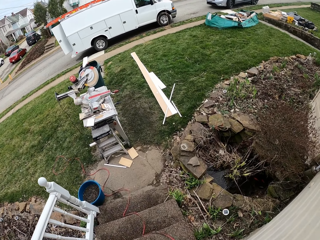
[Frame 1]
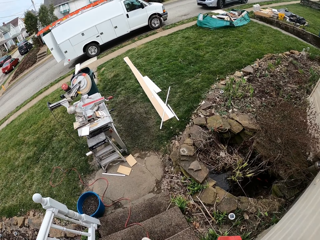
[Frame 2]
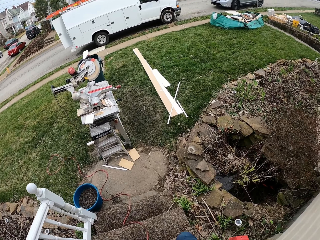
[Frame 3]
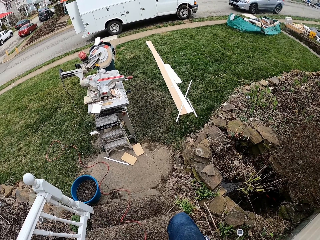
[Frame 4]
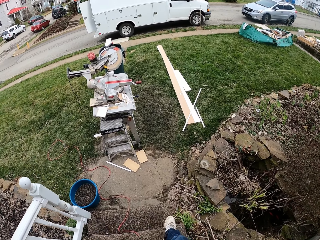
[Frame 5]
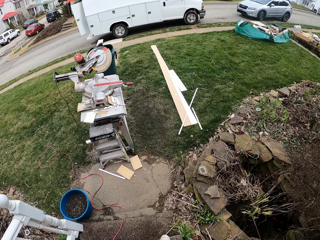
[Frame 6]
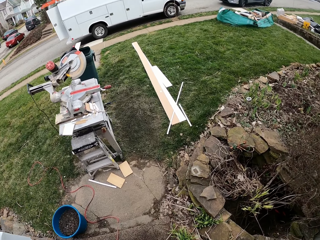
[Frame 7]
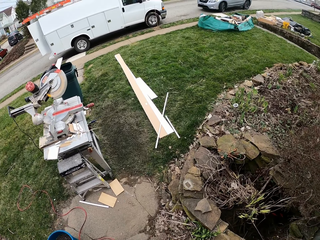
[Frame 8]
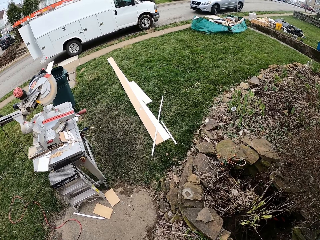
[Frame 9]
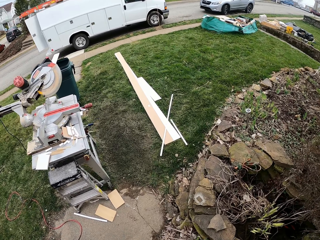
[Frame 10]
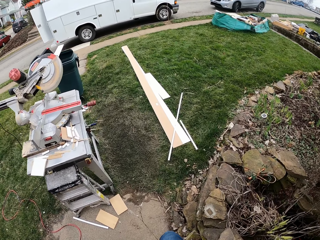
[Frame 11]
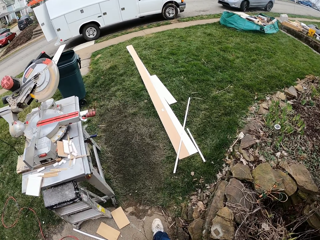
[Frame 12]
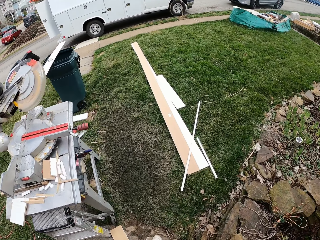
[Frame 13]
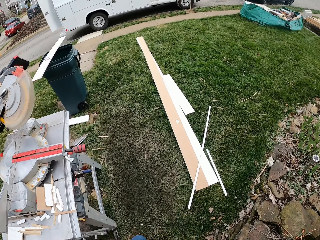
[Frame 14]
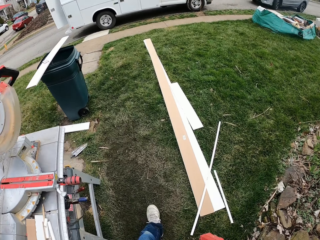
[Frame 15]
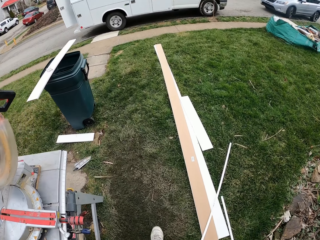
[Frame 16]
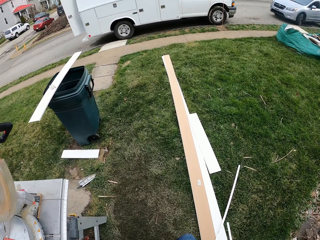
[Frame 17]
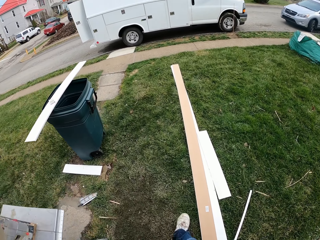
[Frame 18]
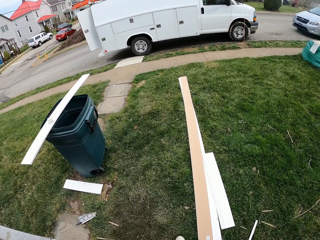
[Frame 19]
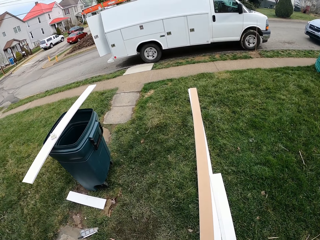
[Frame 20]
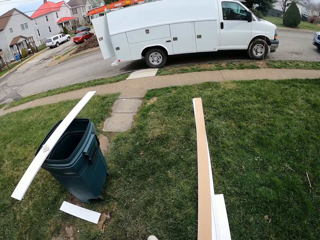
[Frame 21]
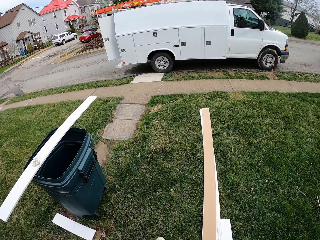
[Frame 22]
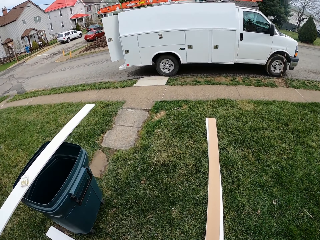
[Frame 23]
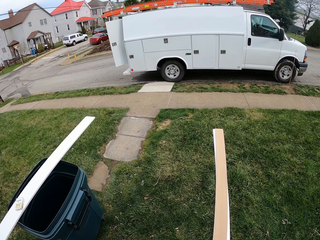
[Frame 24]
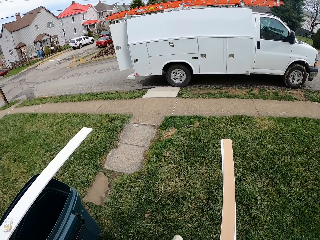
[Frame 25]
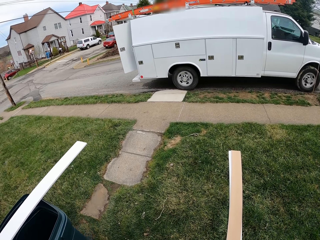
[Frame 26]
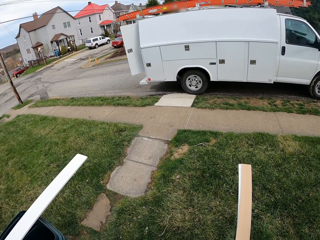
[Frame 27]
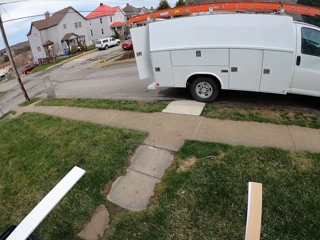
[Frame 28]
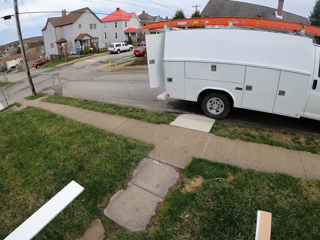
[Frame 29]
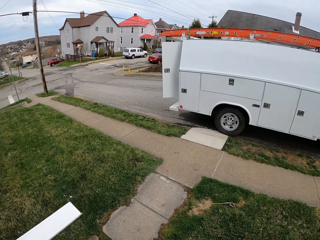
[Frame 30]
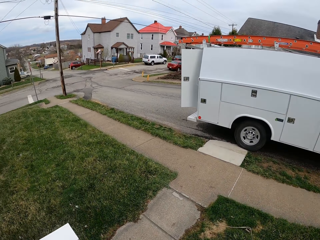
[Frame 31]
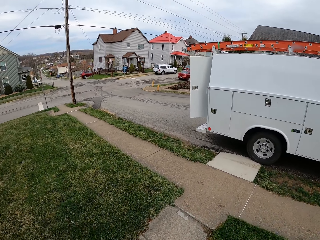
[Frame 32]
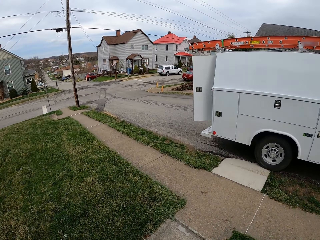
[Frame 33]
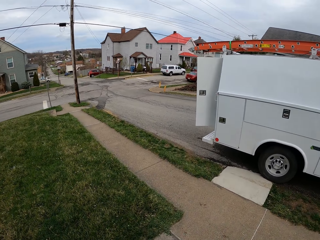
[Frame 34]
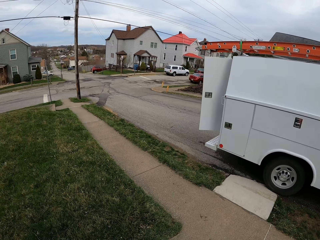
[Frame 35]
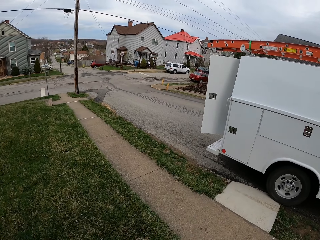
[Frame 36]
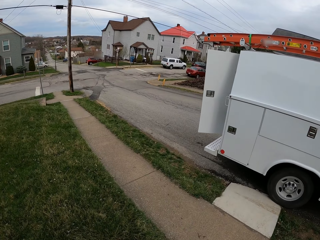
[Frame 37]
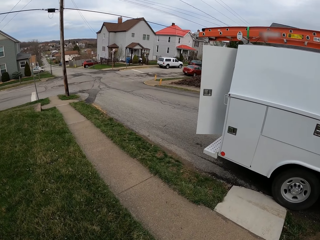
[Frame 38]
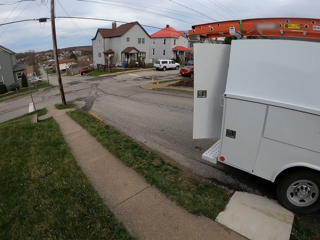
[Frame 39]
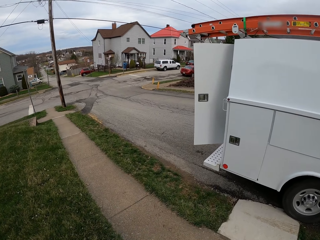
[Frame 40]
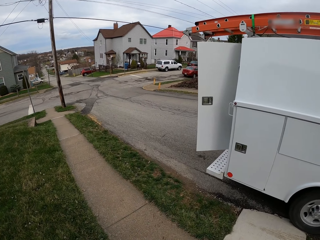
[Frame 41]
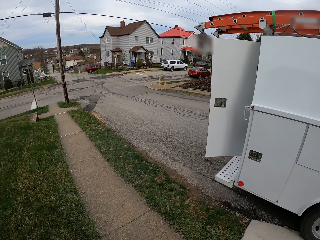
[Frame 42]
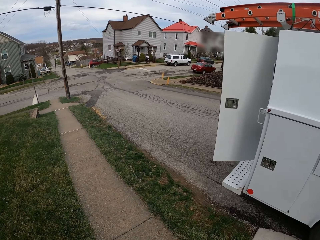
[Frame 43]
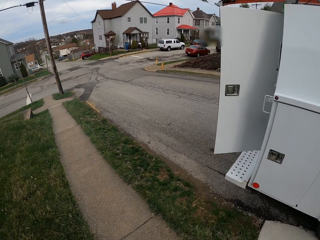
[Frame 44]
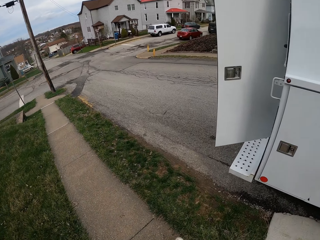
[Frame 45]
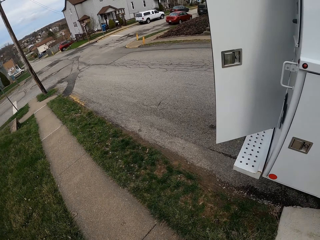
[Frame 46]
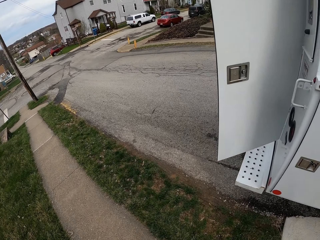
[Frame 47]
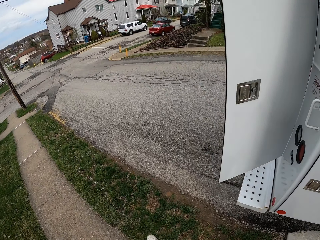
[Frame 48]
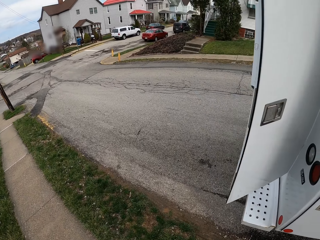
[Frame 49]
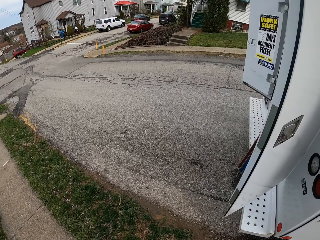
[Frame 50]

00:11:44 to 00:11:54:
The camera wearer walks towards a van.

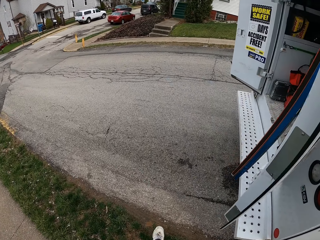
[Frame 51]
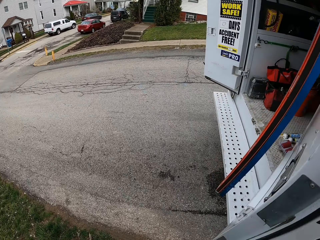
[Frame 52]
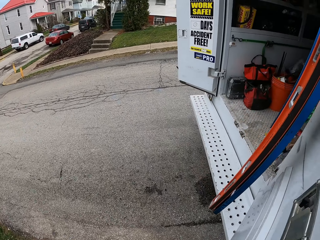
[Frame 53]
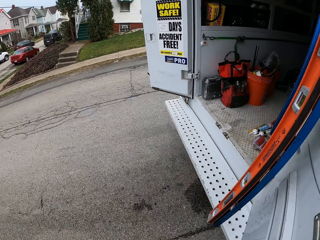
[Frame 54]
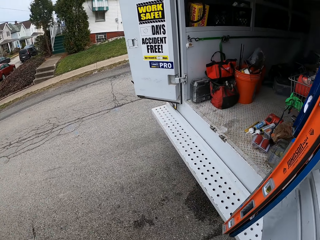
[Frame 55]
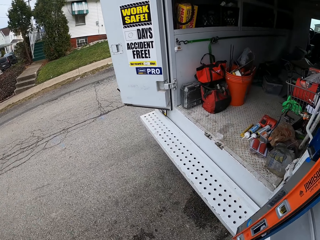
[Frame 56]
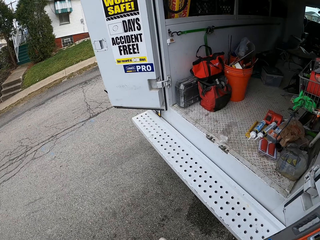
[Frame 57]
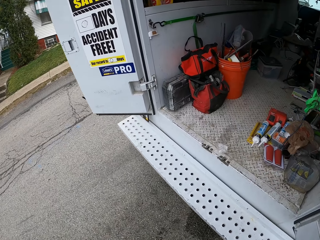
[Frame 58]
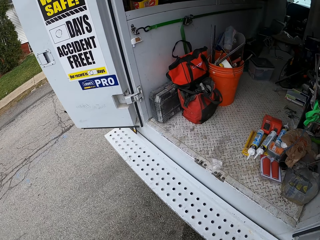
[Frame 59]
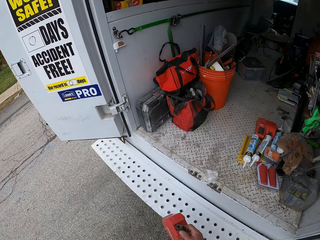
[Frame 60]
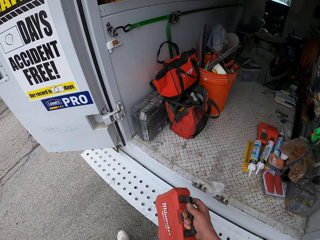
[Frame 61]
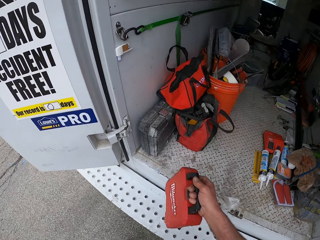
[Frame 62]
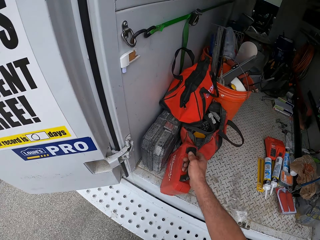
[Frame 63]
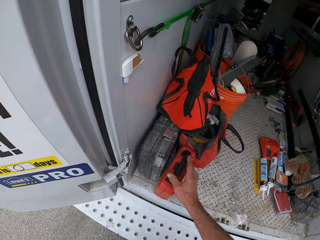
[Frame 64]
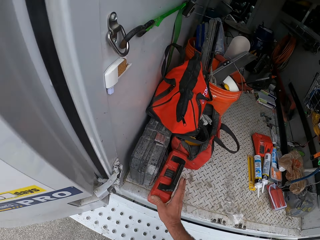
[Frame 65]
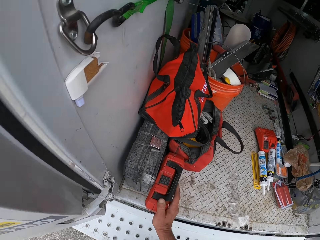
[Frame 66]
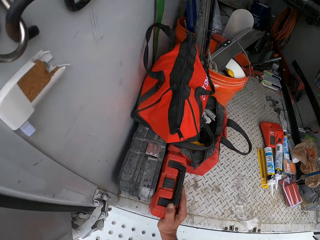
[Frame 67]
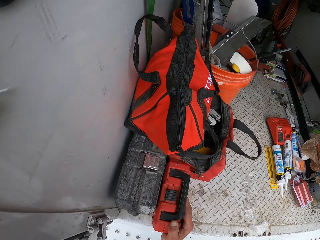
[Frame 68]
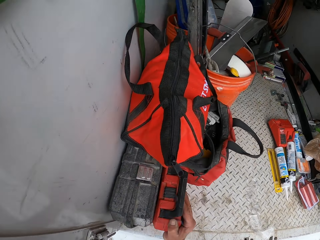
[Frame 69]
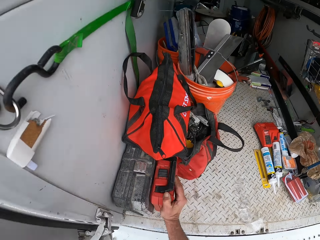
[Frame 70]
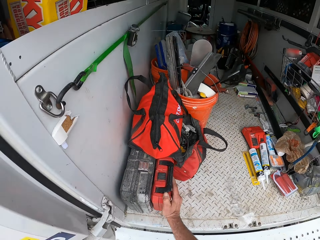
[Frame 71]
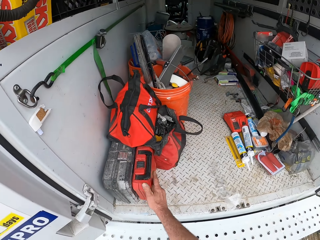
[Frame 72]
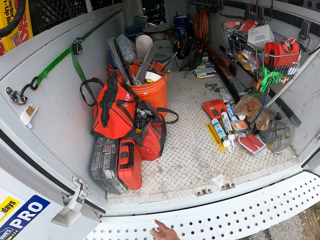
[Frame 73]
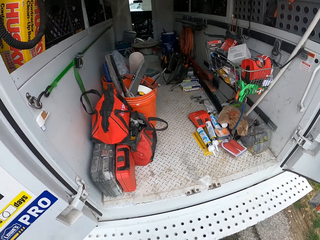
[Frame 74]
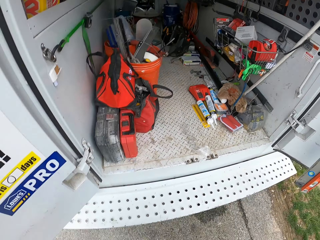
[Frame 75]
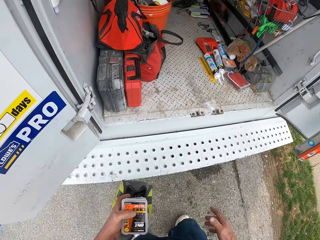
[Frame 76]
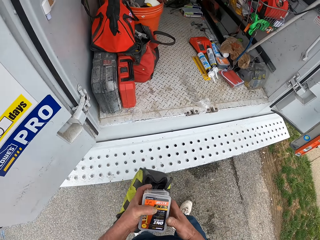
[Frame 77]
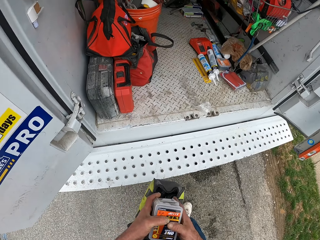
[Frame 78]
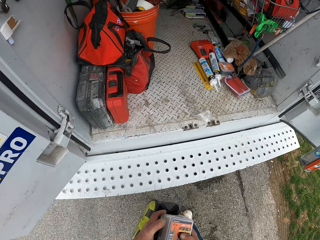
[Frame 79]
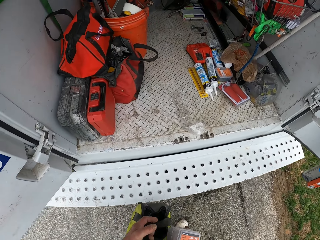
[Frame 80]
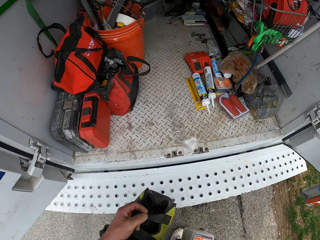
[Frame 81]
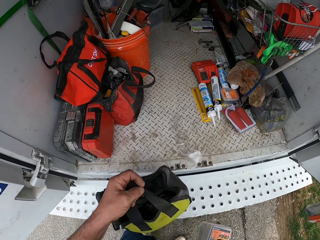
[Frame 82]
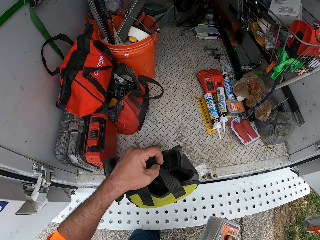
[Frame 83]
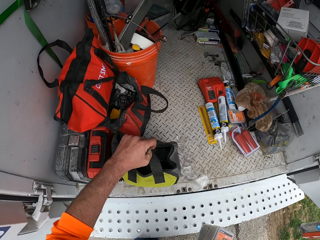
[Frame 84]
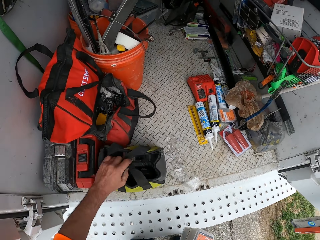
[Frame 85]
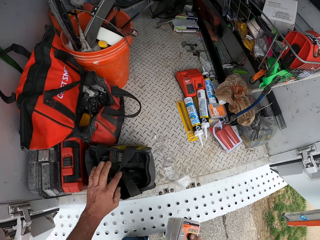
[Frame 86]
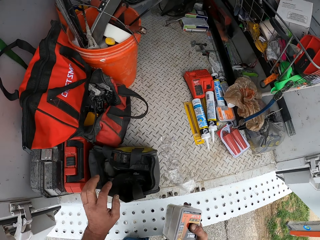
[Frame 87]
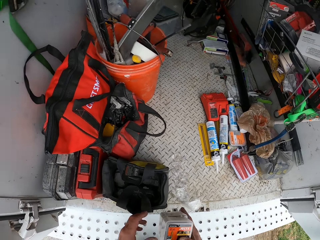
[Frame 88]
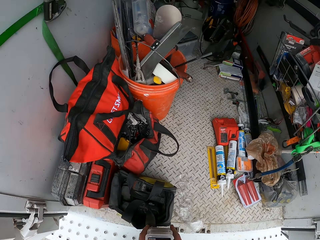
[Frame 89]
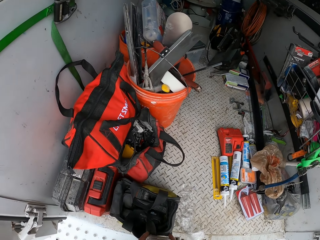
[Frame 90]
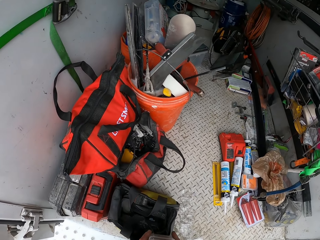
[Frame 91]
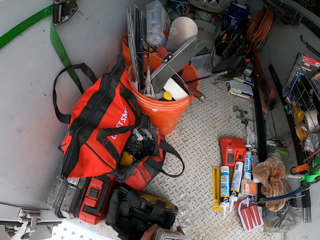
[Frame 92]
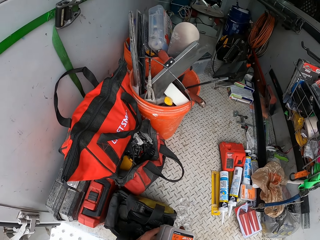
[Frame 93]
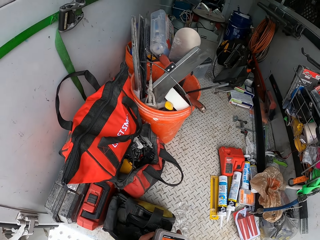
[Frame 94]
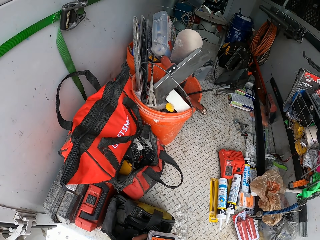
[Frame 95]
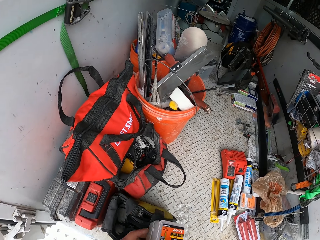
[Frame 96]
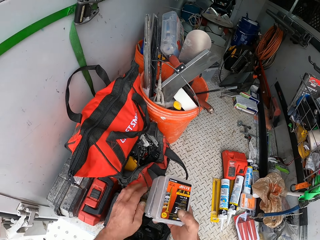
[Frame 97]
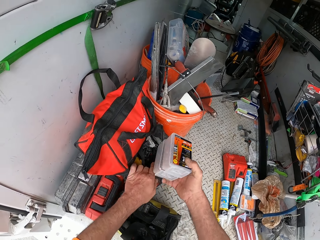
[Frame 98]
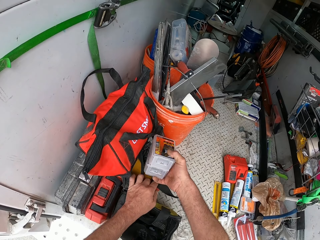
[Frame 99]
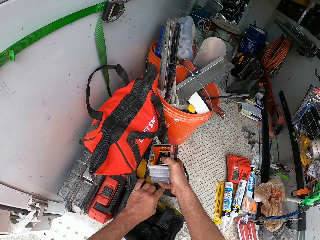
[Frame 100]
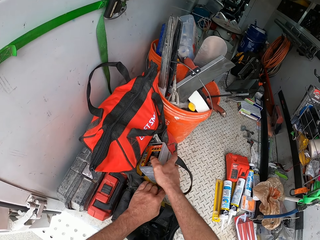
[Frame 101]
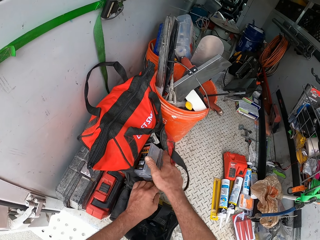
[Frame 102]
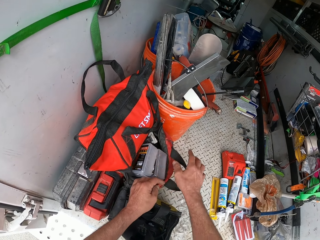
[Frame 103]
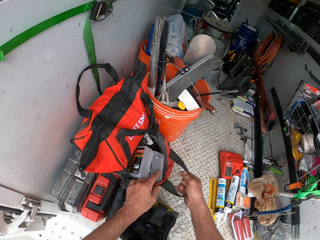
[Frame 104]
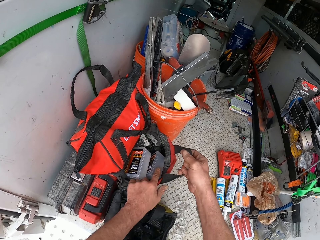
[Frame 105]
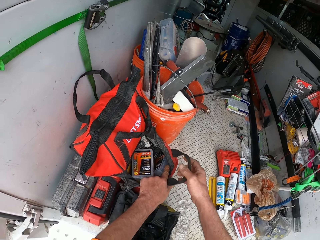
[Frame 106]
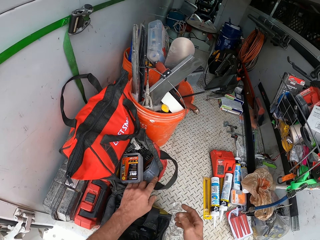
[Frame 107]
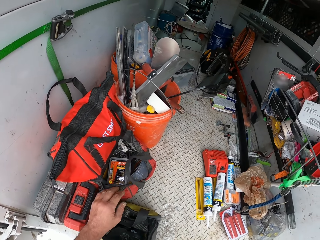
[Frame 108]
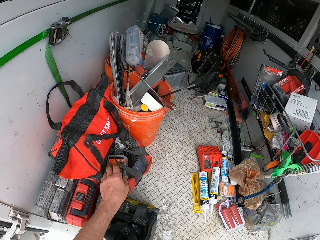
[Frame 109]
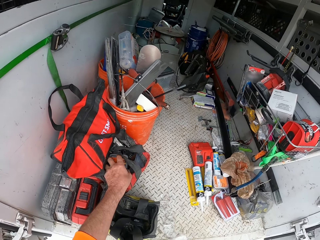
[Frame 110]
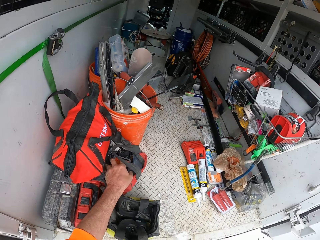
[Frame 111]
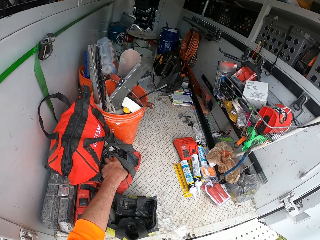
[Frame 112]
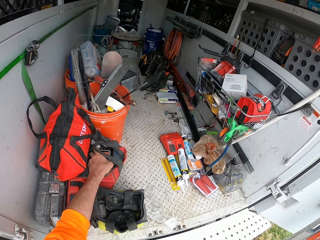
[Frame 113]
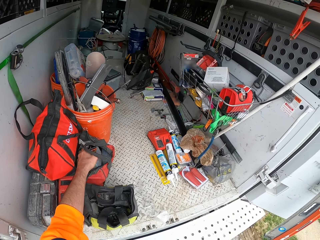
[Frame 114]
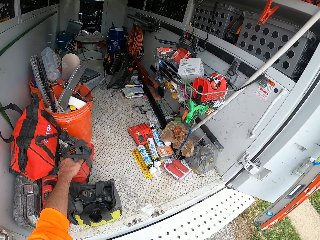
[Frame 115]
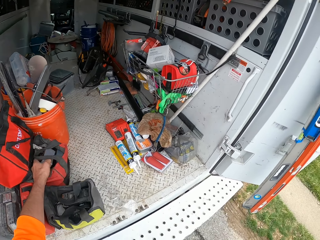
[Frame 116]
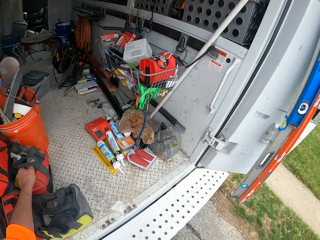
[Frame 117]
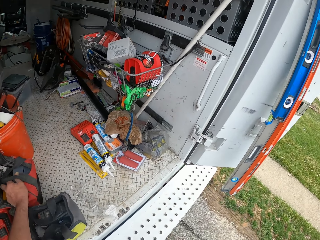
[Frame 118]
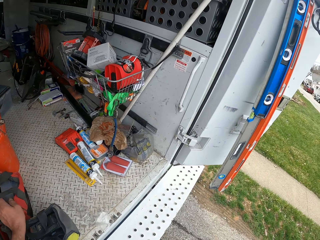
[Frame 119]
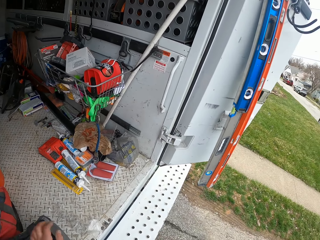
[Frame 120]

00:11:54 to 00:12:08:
The camera wearer drops the toolbox inside the truck with his left hand. He drops the bag inside the truck with his right hand. He drops the packs inside a bag in the truck with his right hand. He fixes something in the bag.
